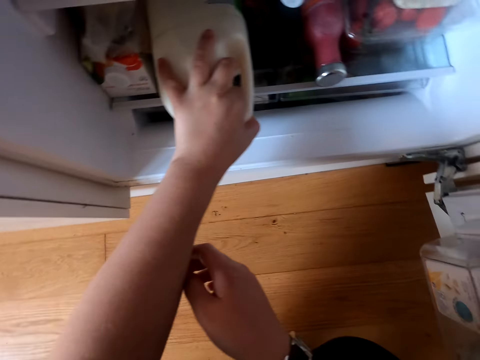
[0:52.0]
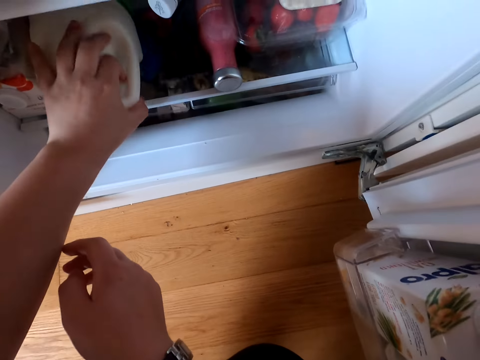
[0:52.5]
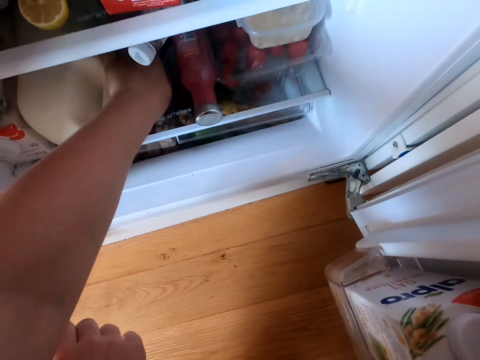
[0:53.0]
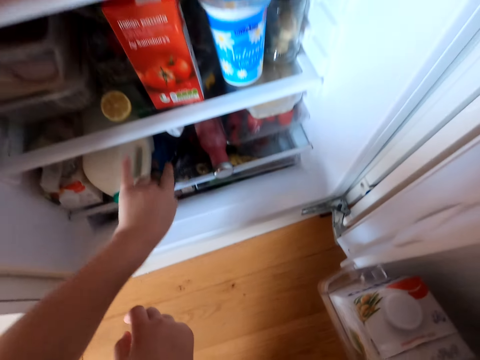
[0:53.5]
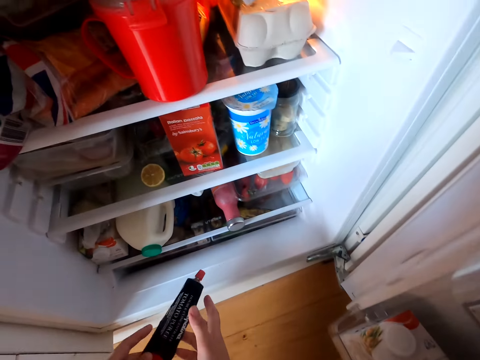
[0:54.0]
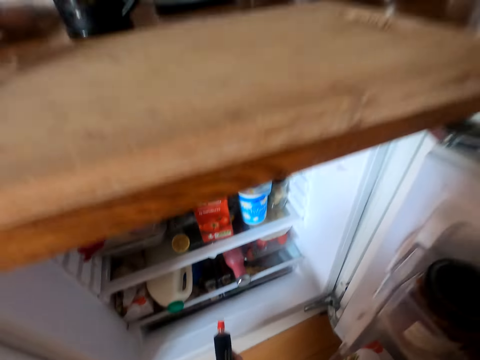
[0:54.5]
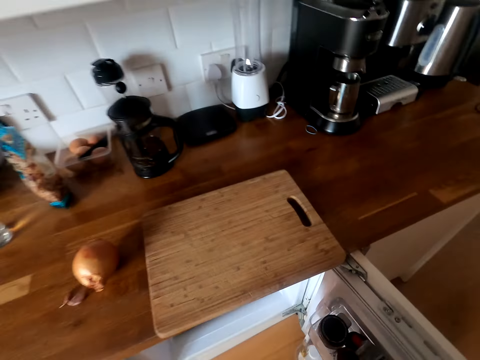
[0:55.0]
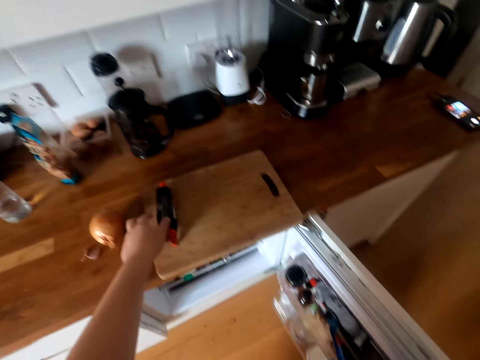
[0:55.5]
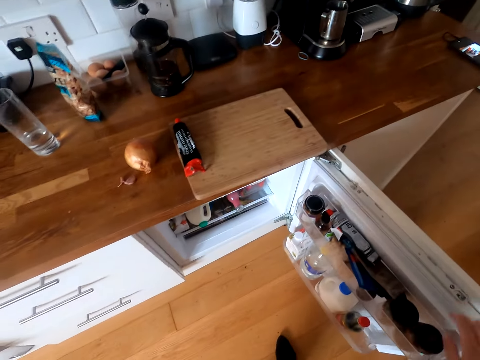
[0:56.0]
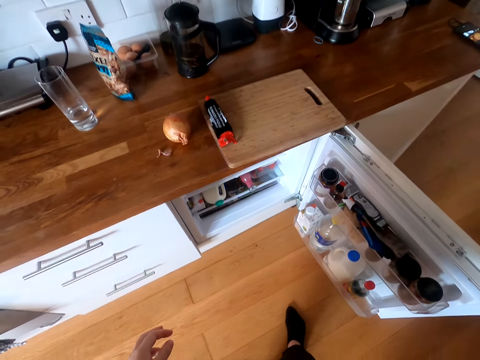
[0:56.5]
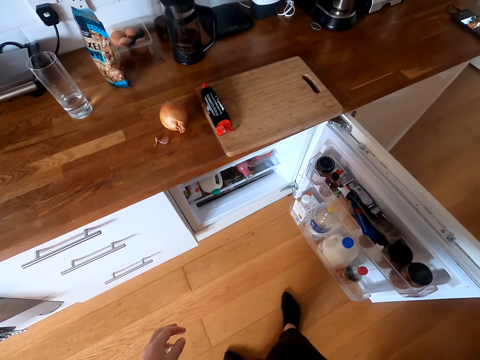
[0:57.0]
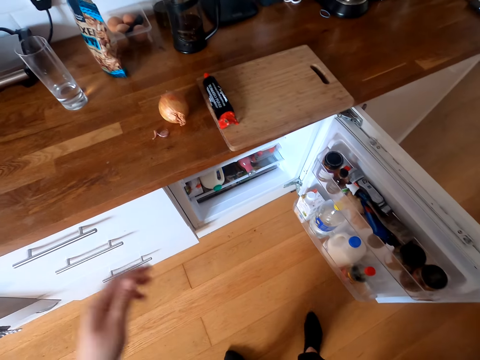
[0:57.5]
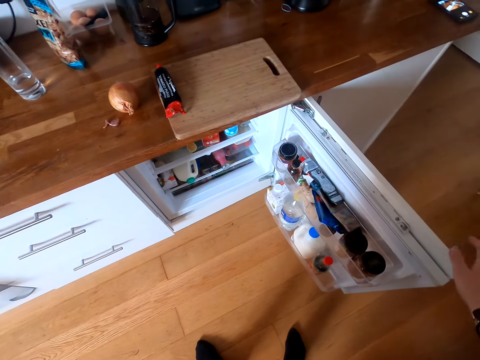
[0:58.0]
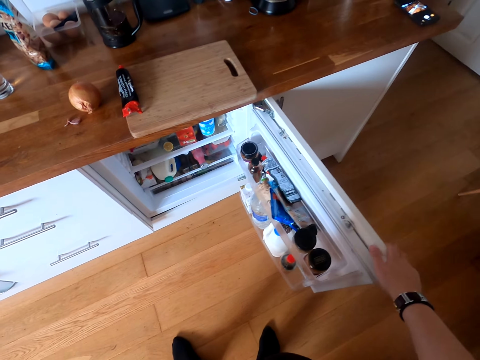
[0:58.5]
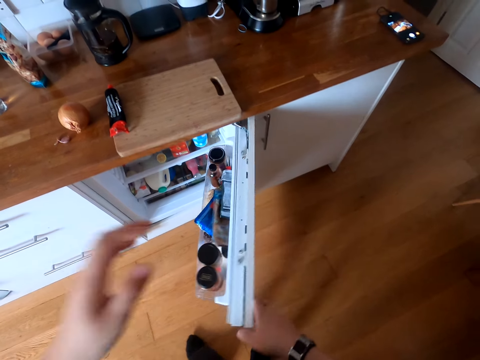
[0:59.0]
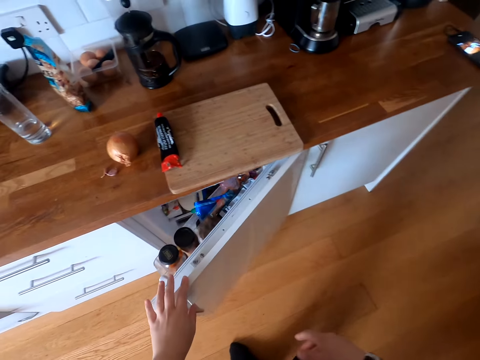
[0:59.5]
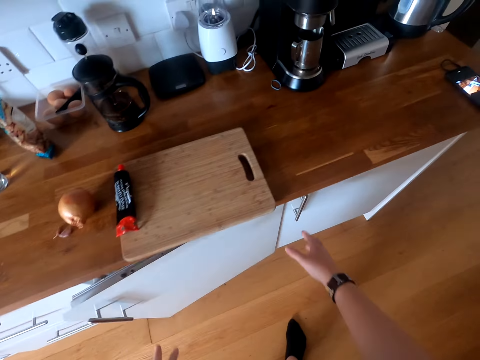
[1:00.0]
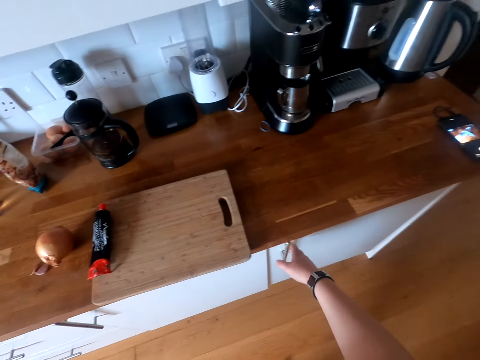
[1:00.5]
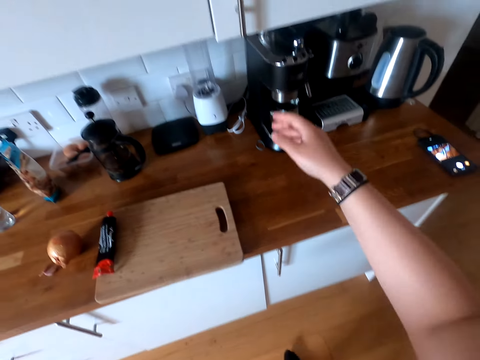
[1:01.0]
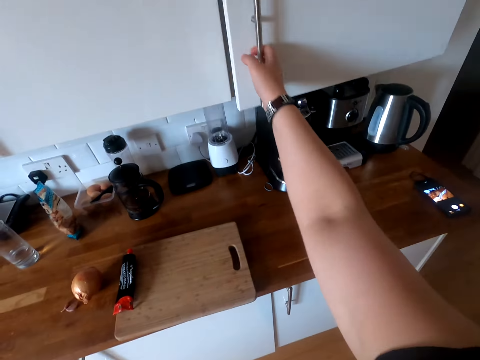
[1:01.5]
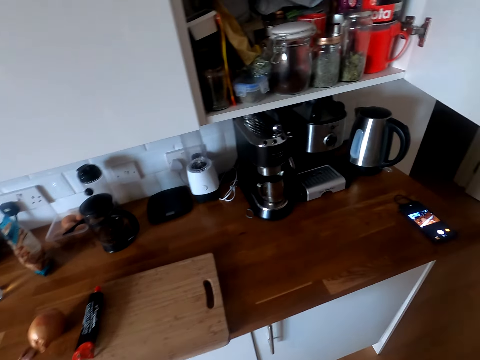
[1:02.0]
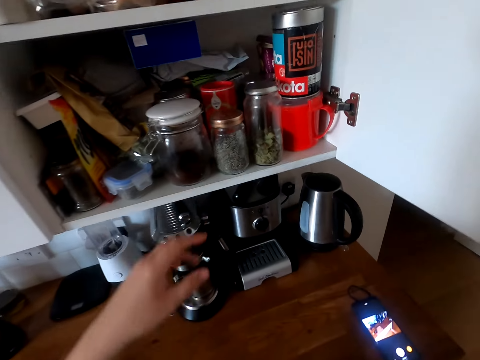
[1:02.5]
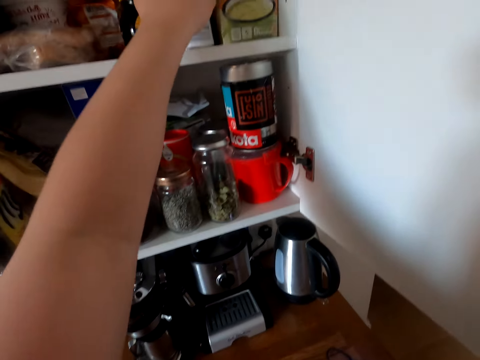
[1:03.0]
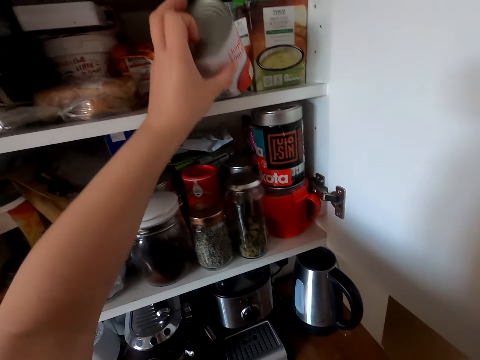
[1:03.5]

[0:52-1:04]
The camera wearer moves the bottle. They pick up the tube. They stand. They put the tube on the chopping board. They look around. They close the fridge. They touch the cupboard. They open the cabinet or drawer. They pick up the container.

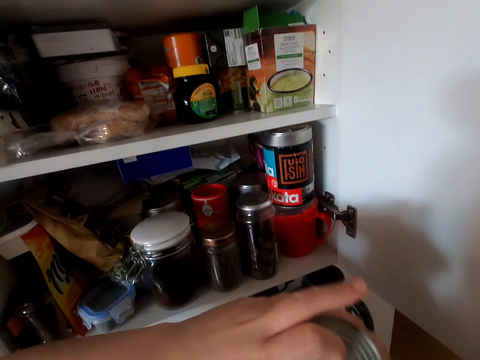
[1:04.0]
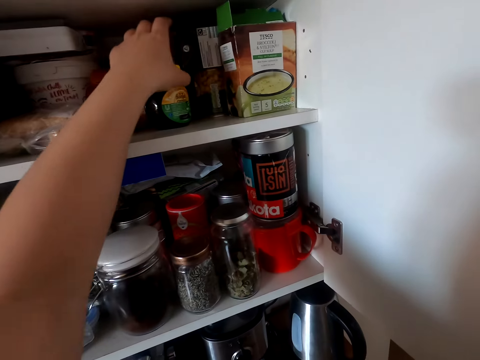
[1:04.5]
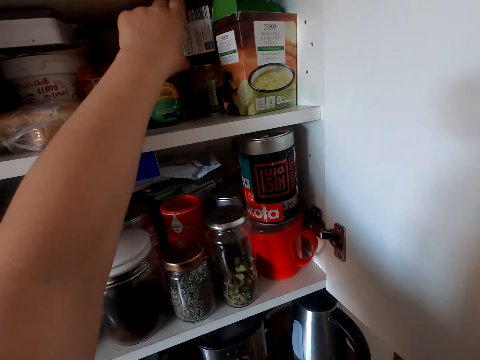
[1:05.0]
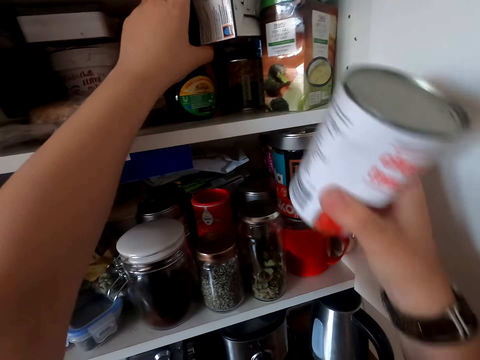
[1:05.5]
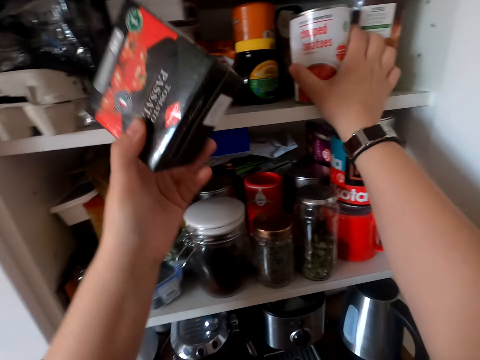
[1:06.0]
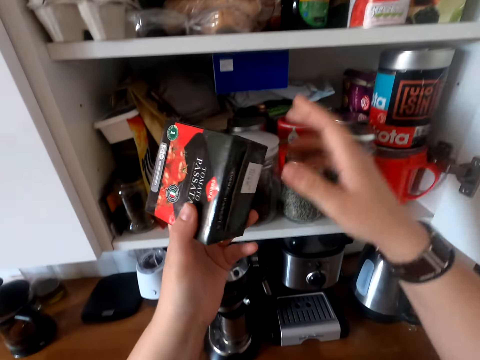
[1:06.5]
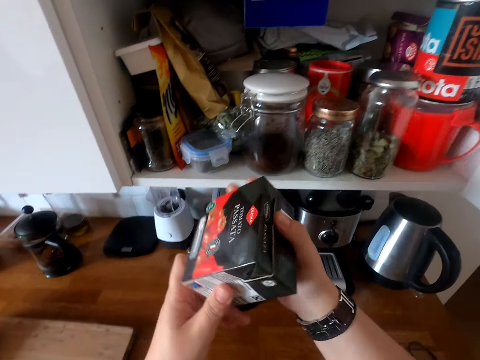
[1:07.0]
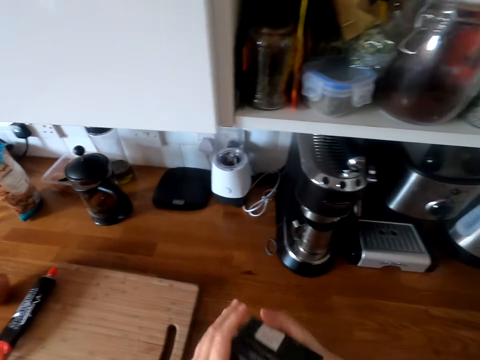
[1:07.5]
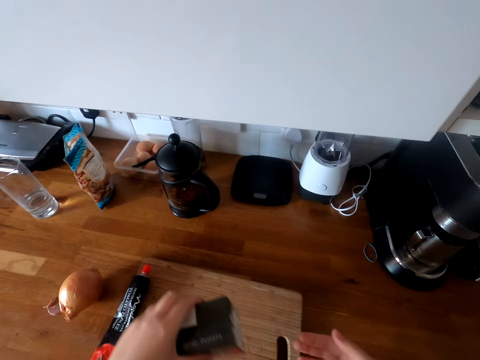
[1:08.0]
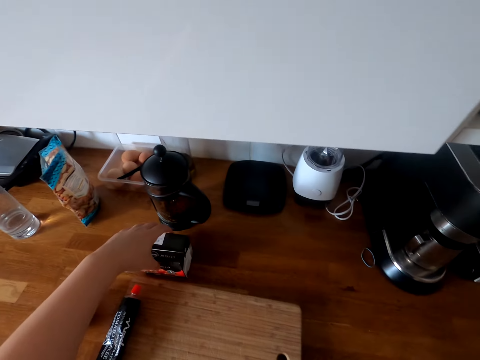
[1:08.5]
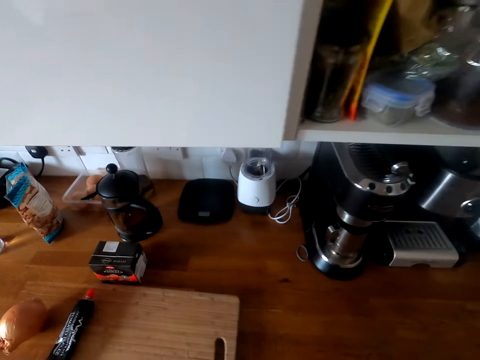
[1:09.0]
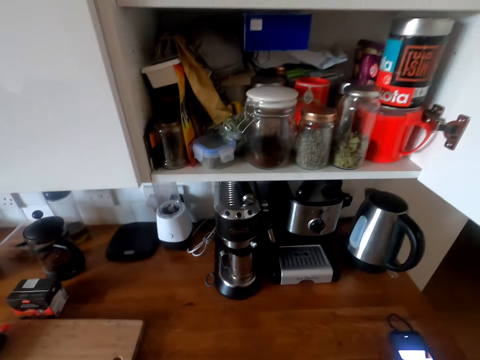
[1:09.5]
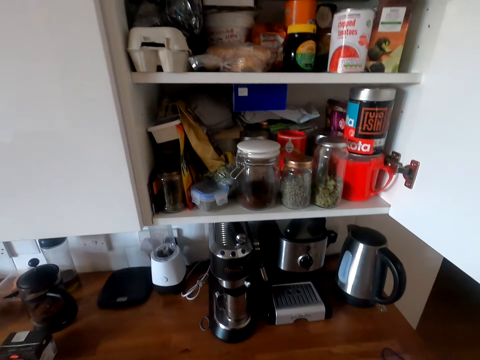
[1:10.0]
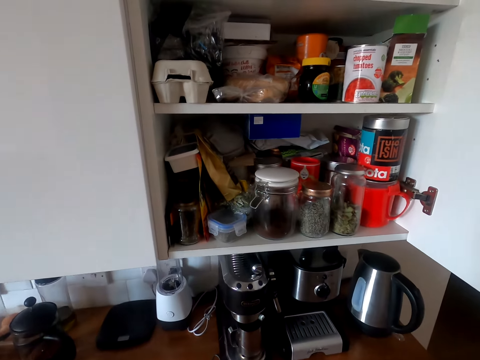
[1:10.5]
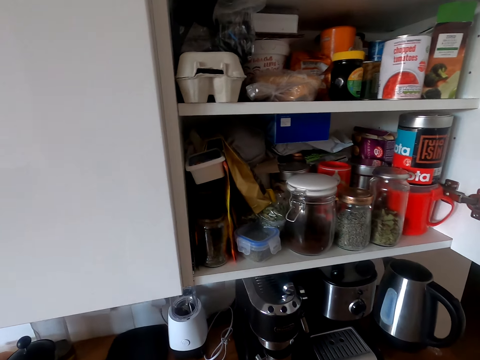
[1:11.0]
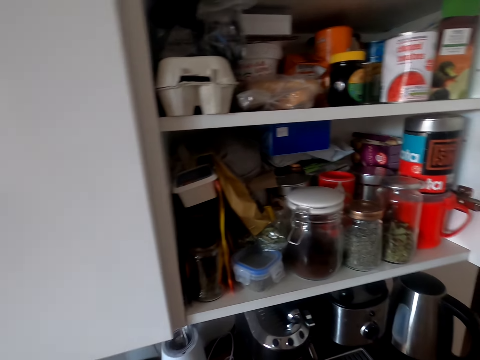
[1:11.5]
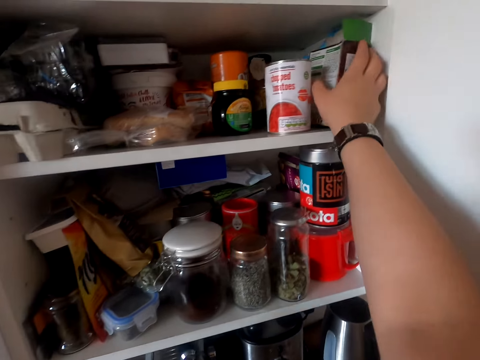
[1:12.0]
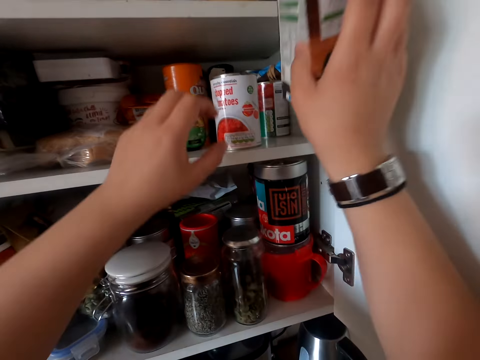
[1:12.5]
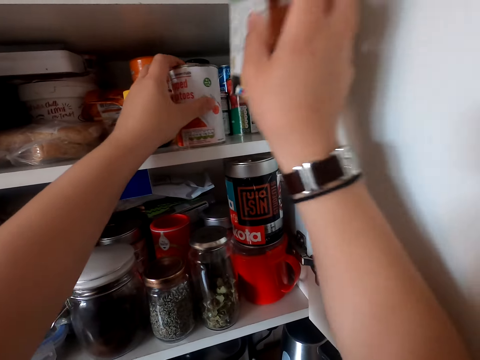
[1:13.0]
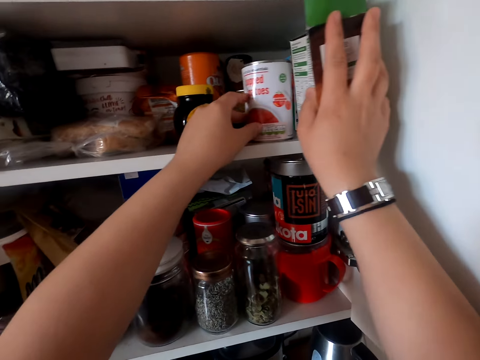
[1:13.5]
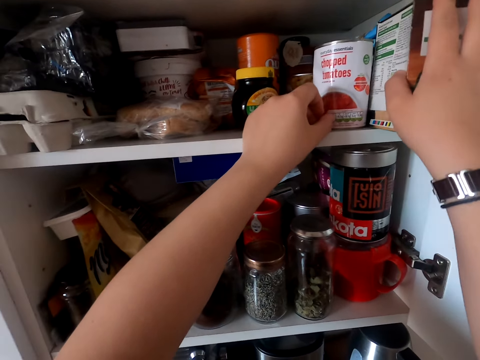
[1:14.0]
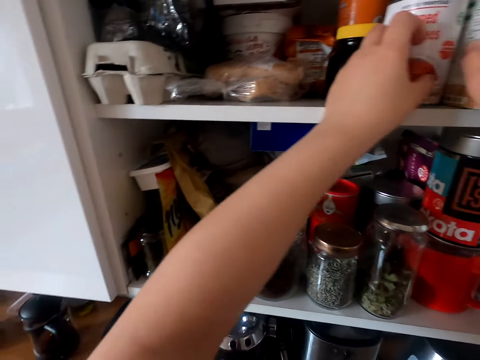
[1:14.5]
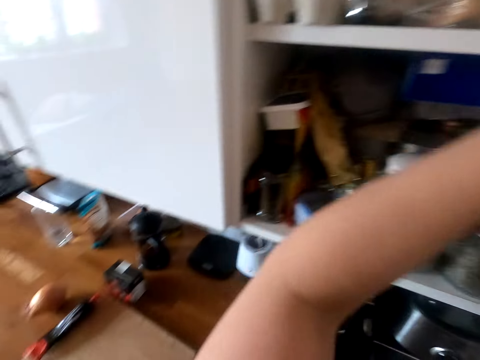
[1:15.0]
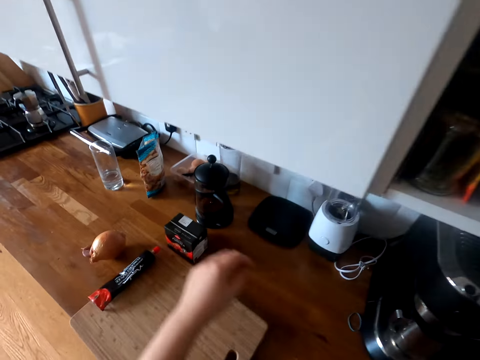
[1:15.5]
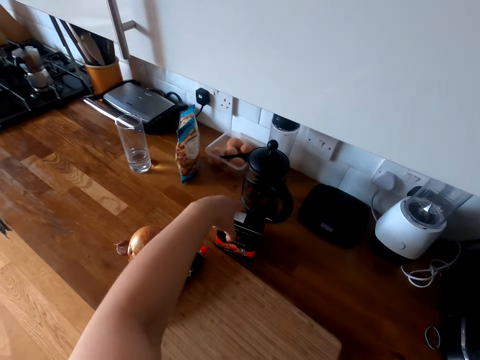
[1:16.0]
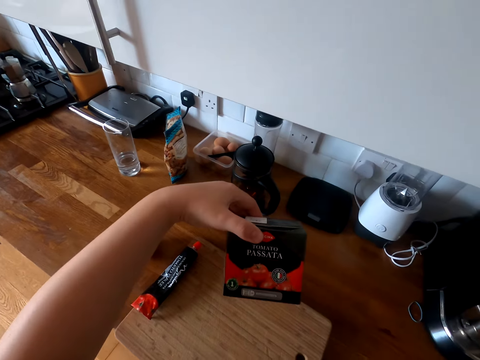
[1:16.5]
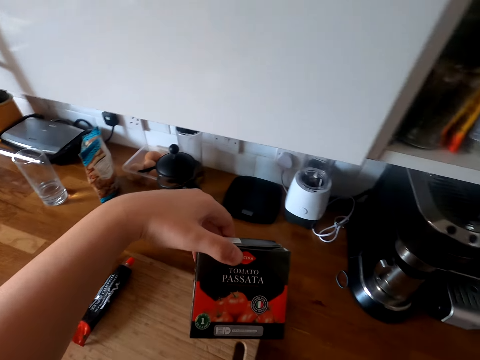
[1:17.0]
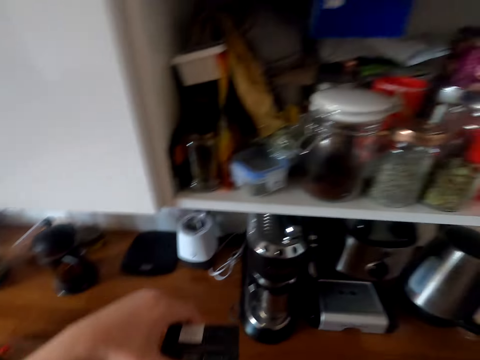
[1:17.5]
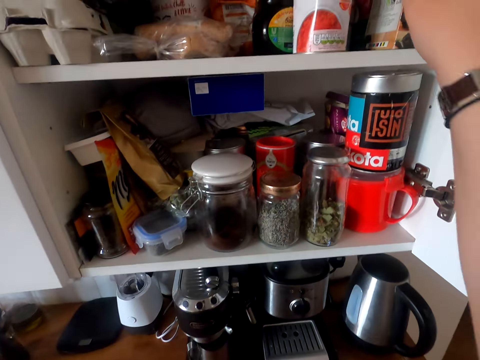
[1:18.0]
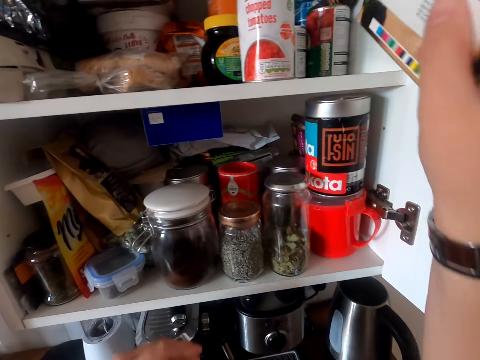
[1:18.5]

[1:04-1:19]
The camera wearer passes the container to the right hand. They pick up the packet. They hold a tin. They put the container on the shelf. They hold the packet. They look at the packet. They put the packet on the table. They move the hand. They look around. They pick up the packet. They move the container. They hold a box and the tin. They put the packet on the container. They pick up the packet. They look at the packet. They pick up the packet.
